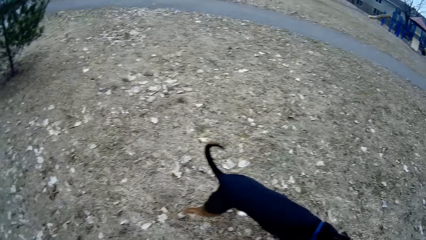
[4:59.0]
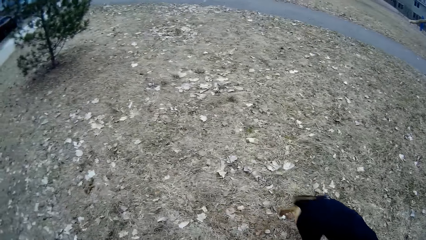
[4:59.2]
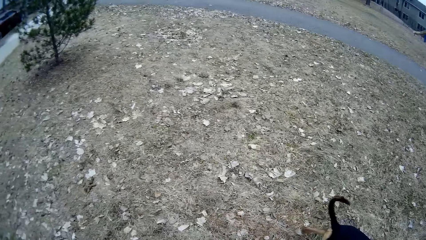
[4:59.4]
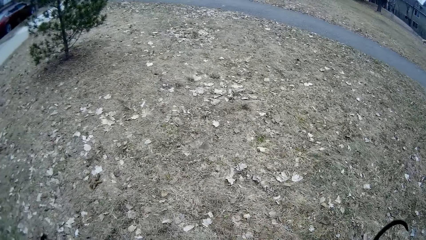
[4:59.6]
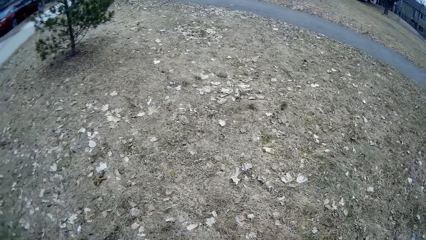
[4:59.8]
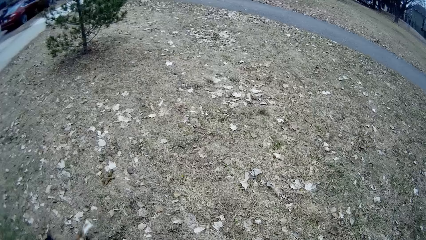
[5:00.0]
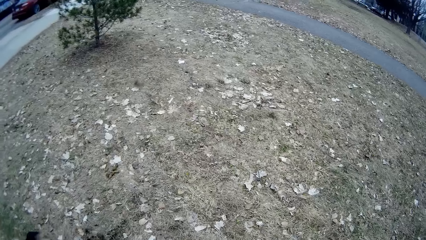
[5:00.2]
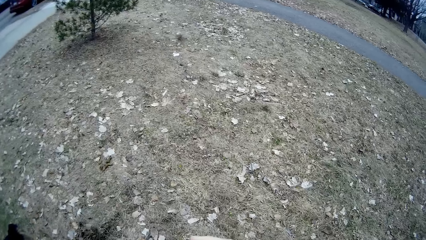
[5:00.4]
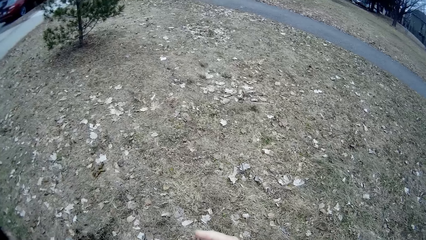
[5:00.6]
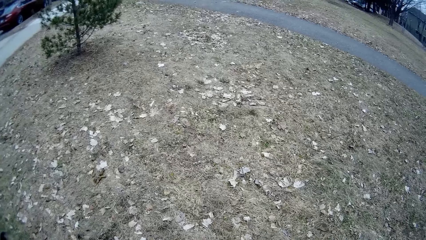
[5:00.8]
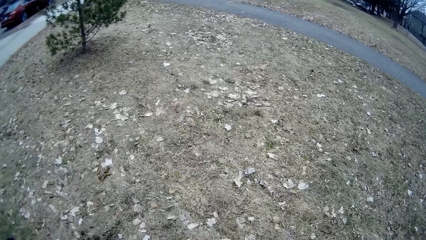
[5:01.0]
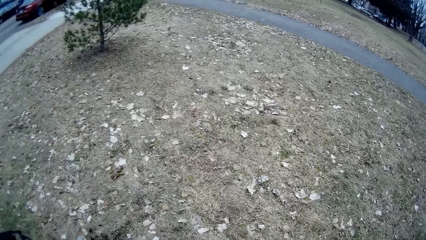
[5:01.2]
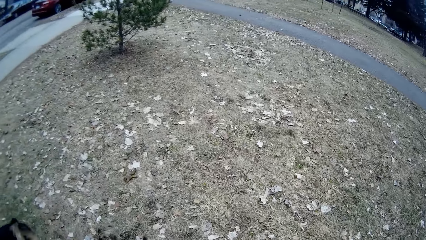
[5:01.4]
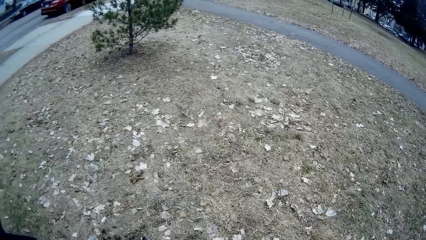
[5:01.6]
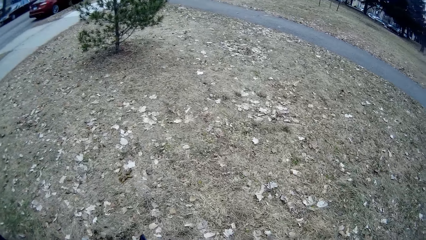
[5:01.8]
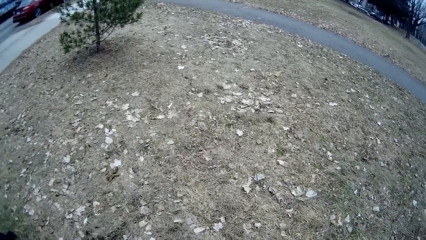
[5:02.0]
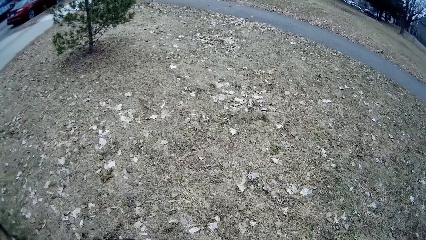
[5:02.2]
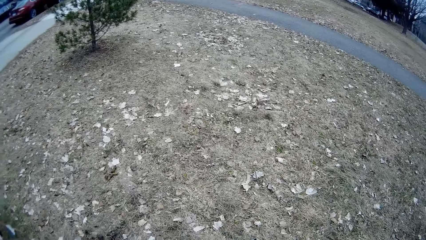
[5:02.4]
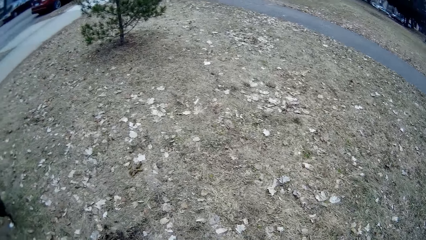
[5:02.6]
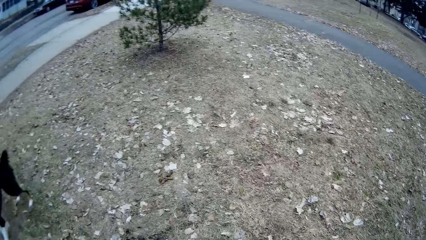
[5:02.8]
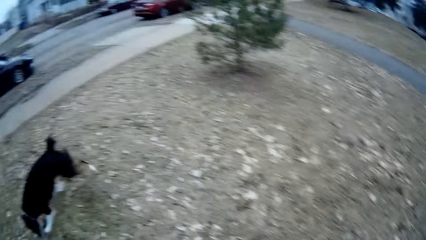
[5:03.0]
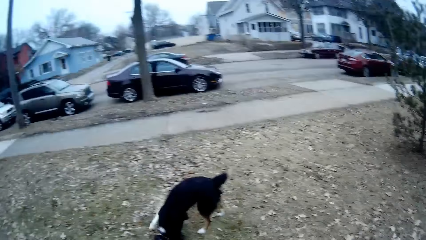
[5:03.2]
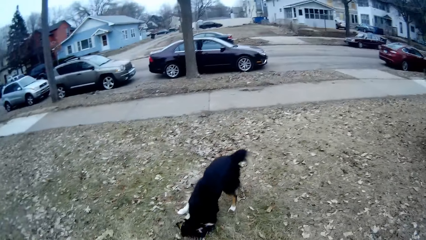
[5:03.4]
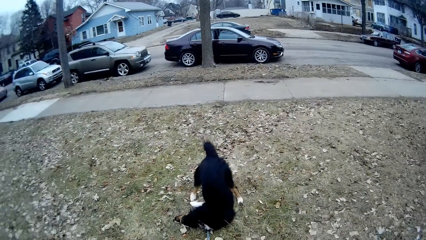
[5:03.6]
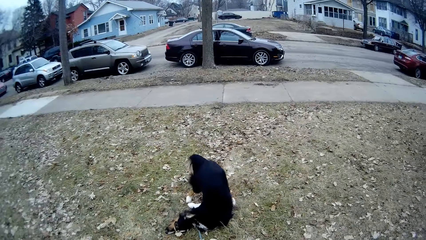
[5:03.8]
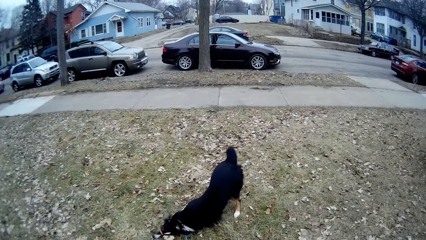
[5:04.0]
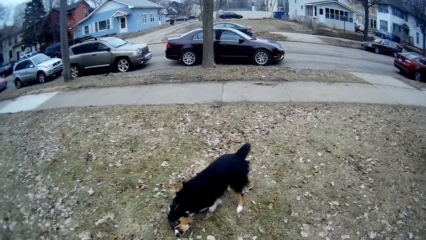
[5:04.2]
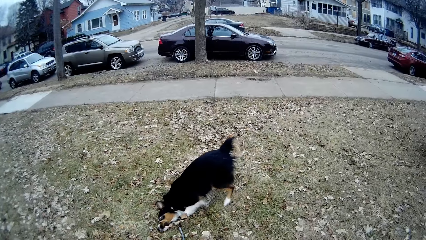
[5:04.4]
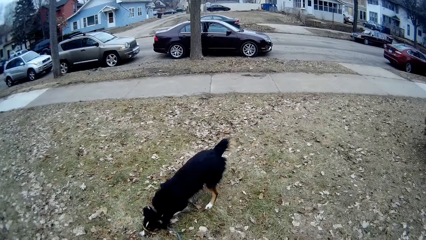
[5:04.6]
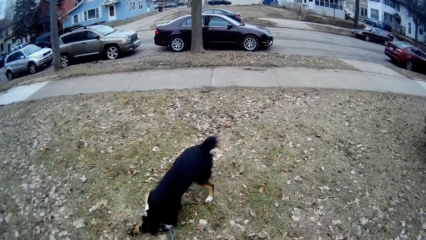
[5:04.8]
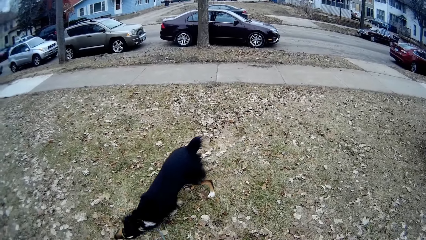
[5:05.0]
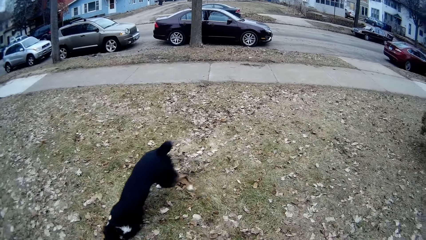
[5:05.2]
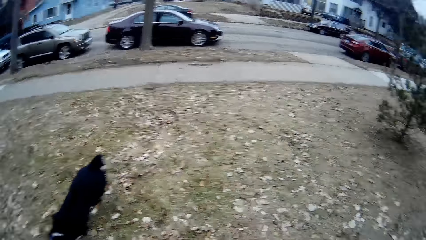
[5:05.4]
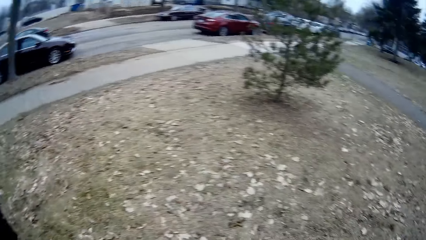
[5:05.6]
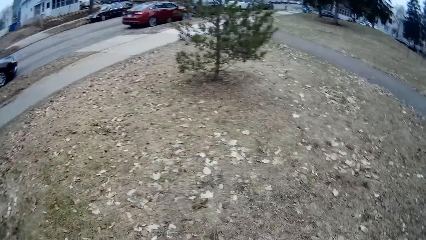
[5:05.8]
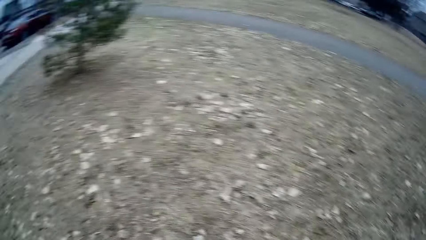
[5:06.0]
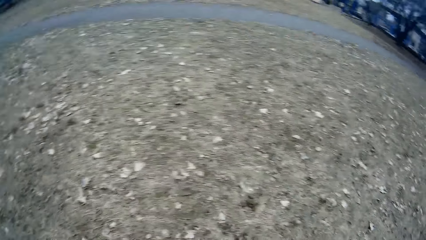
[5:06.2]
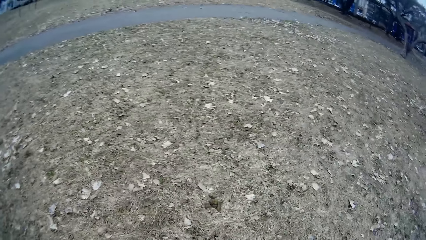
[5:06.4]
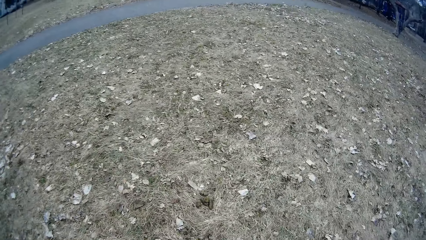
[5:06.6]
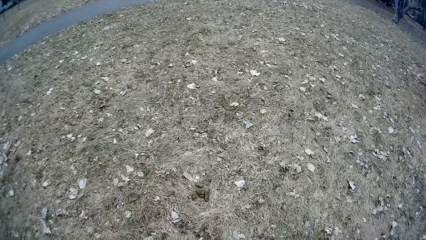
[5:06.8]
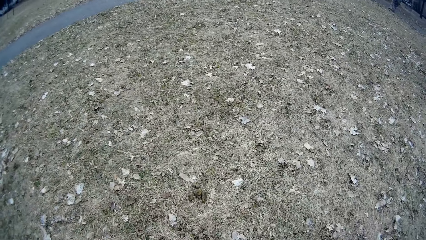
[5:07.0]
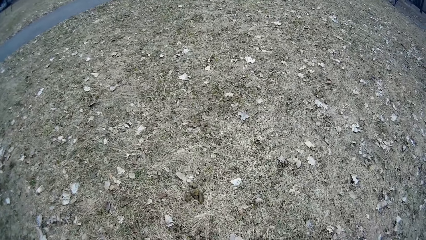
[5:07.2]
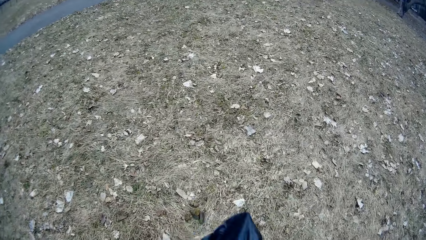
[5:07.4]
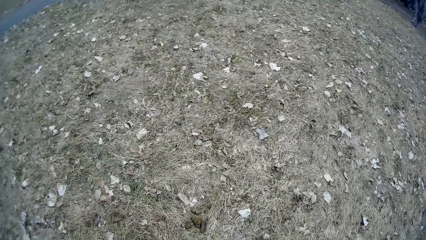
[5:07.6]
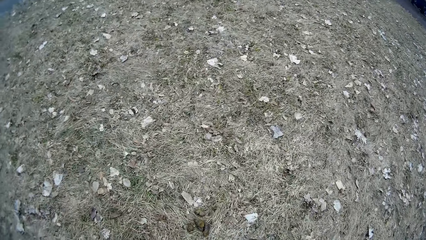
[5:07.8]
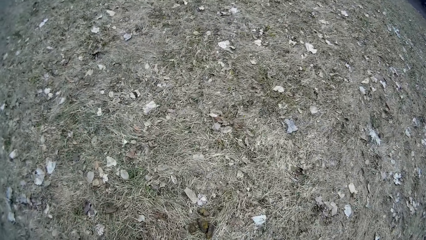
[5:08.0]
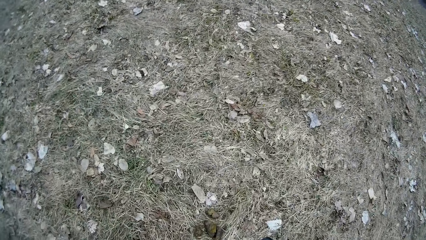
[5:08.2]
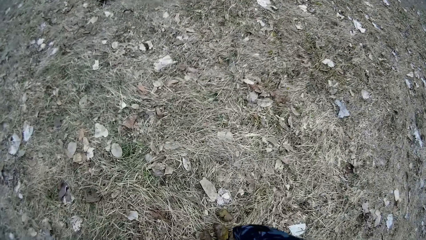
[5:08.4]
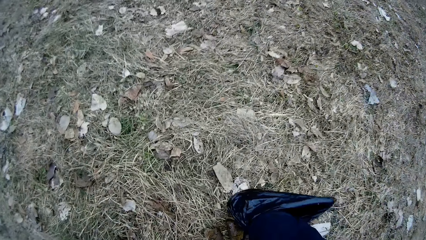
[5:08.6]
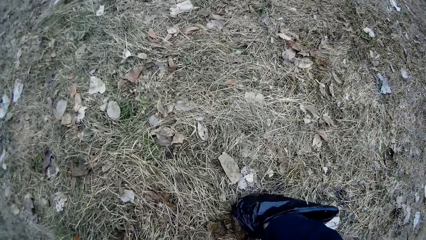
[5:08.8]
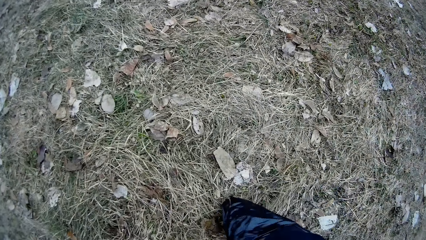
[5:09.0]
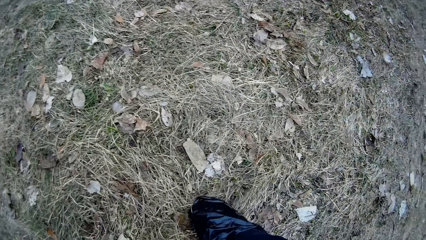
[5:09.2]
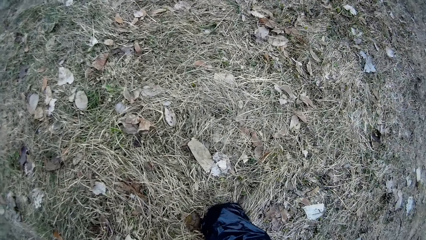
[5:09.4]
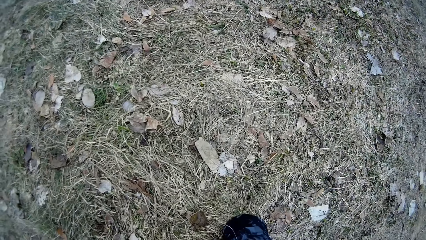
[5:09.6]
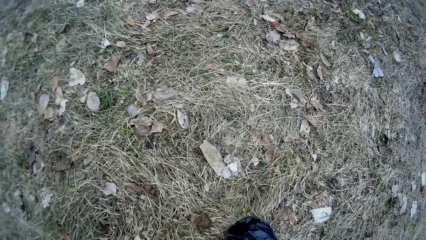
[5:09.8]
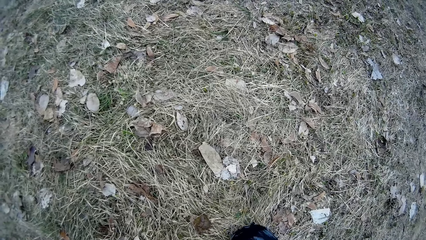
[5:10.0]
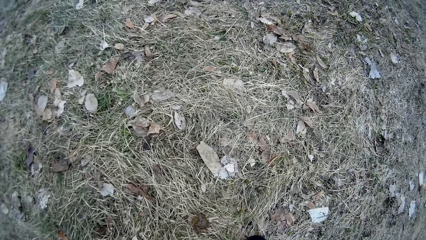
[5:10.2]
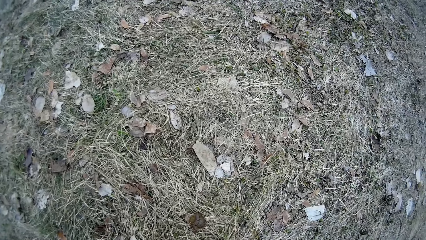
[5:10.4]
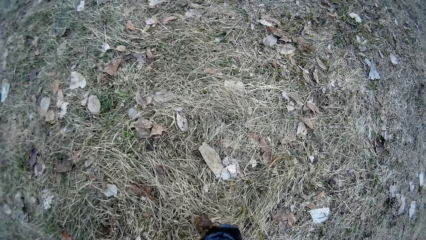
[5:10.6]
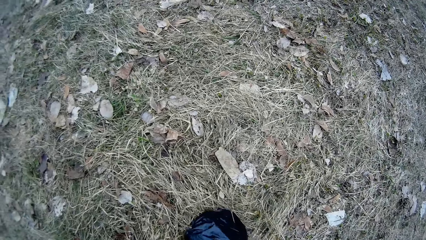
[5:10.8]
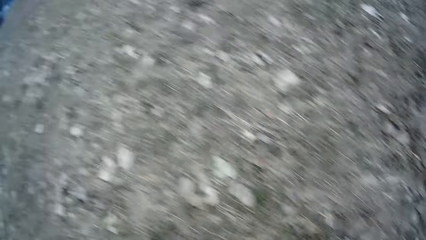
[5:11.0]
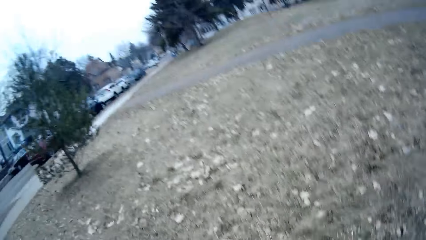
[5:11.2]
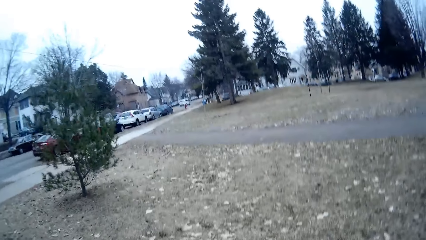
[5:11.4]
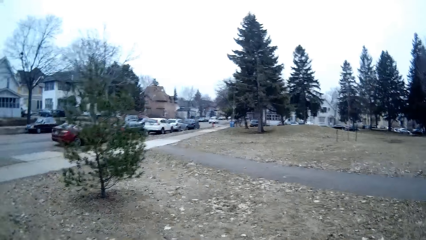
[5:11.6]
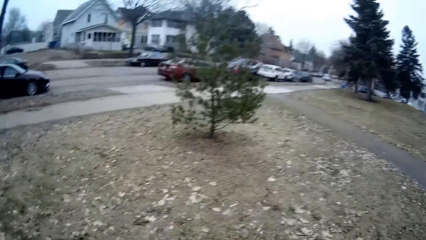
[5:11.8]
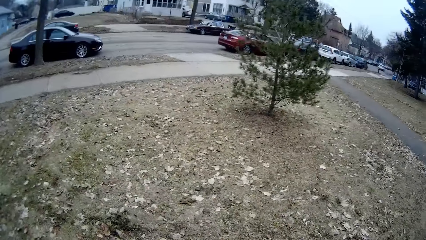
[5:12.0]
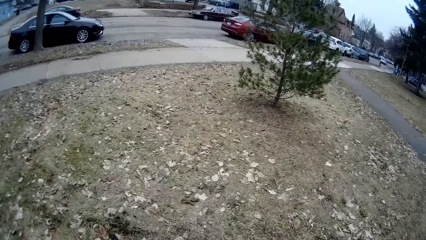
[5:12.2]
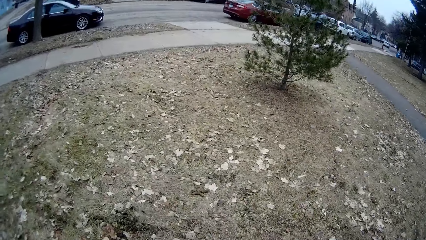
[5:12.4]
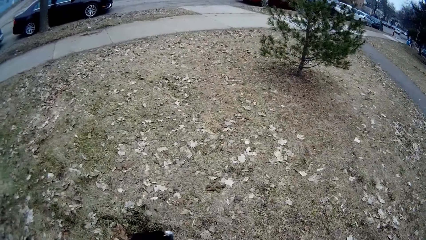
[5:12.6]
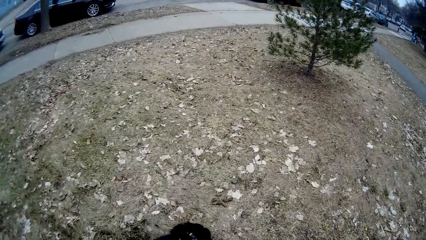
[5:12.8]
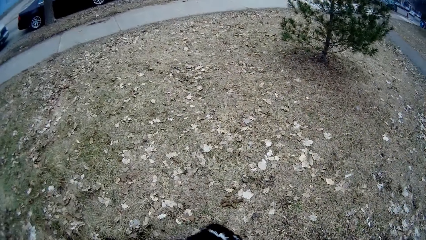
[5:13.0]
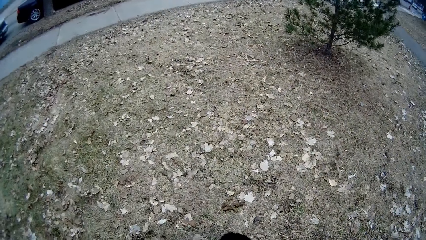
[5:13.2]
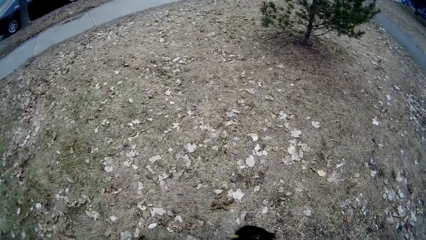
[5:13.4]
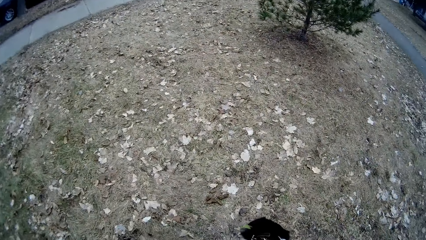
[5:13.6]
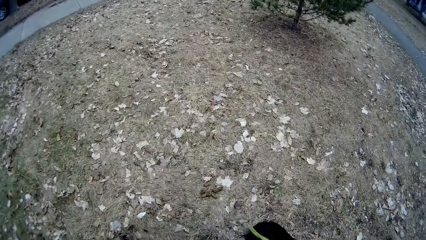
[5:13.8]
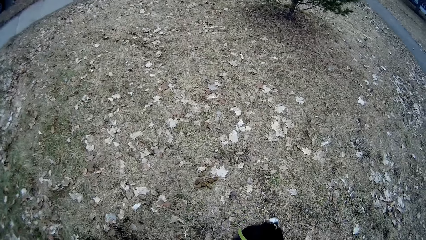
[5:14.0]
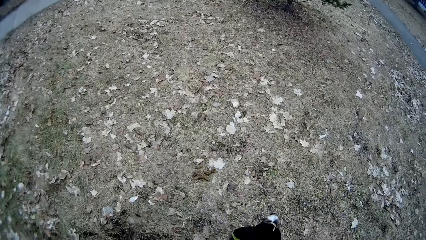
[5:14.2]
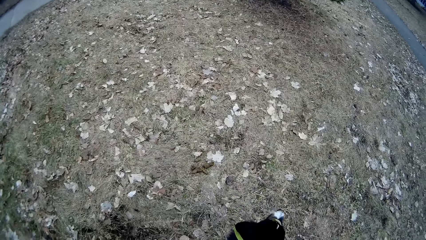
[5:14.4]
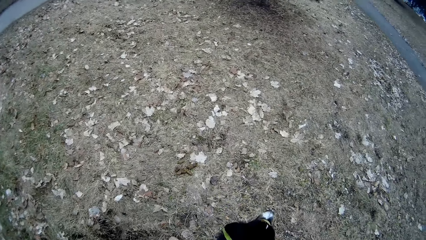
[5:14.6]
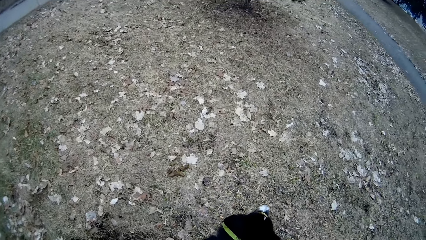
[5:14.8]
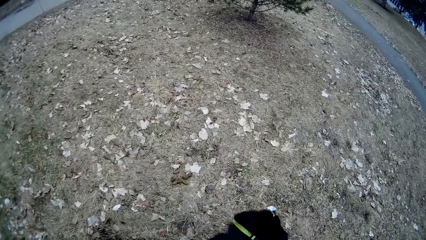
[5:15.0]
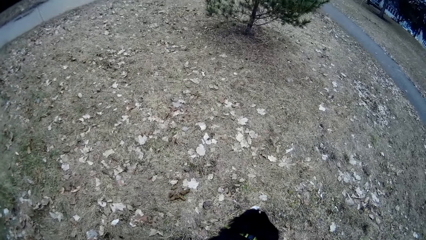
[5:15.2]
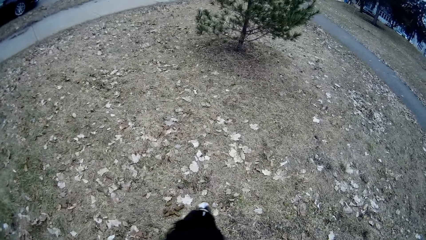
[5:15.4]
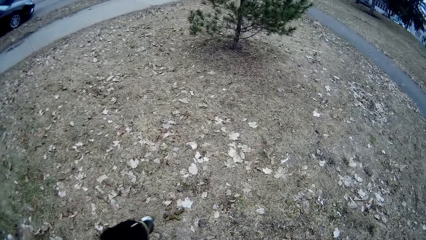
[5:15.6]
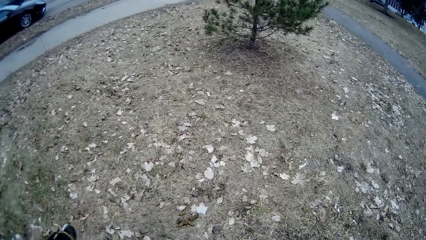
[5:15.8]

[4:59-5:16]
The dog plays in the sand. The camera wearer packs the dog's poop from the floor with the waste bag.
